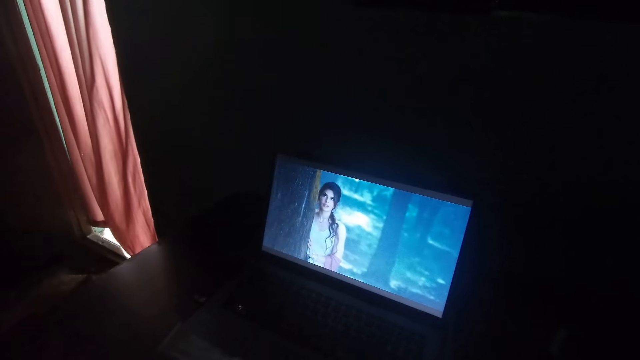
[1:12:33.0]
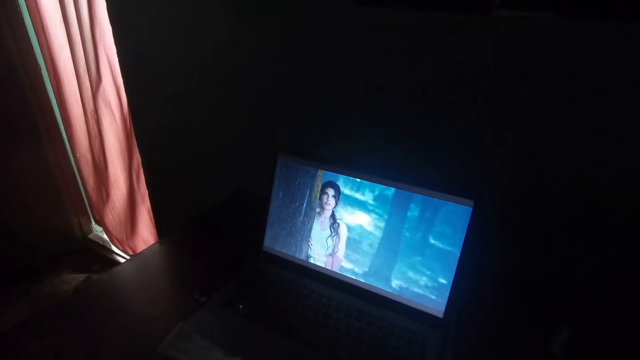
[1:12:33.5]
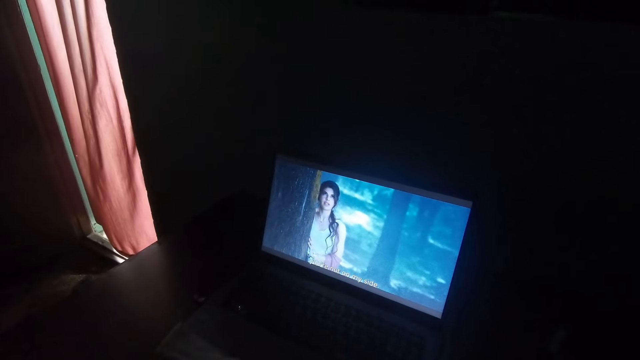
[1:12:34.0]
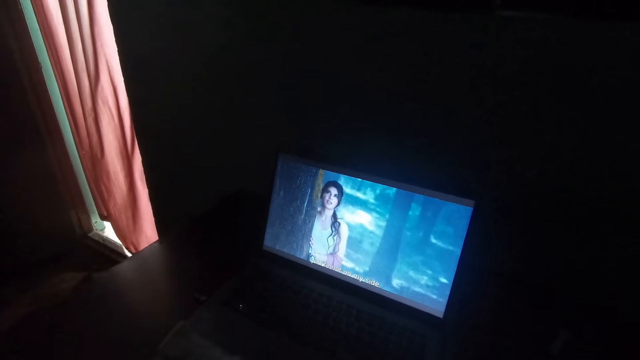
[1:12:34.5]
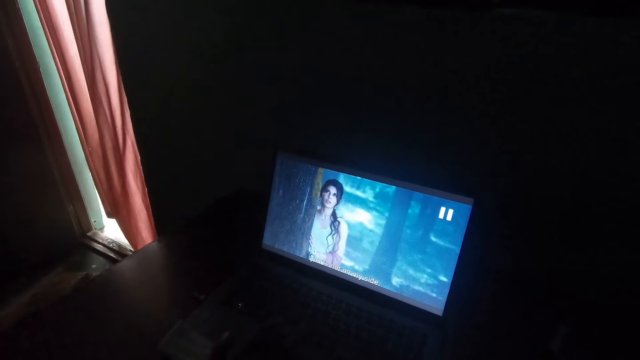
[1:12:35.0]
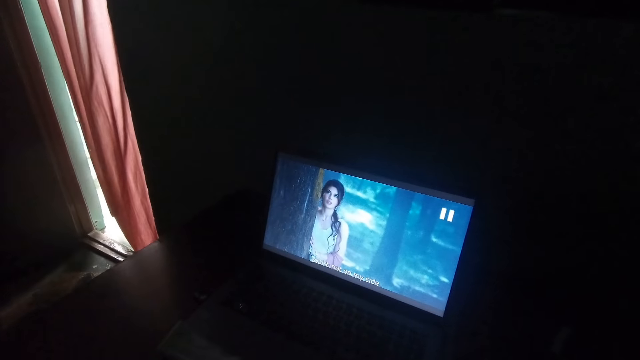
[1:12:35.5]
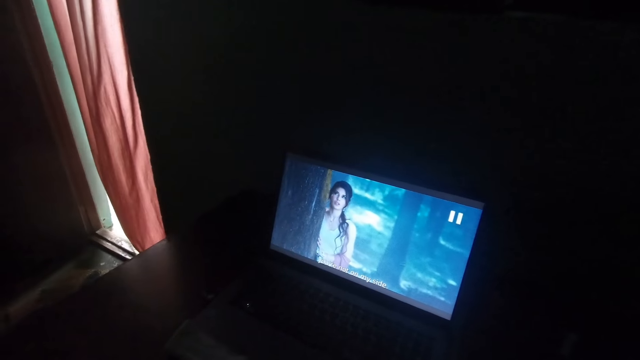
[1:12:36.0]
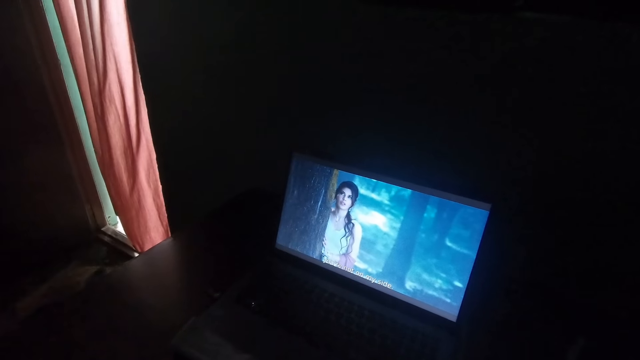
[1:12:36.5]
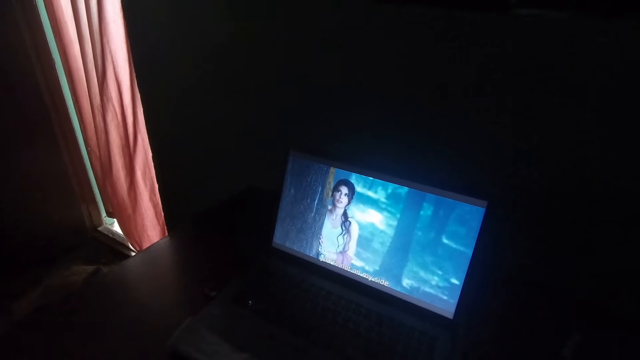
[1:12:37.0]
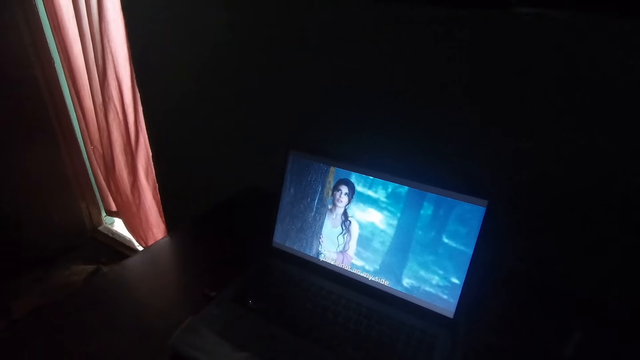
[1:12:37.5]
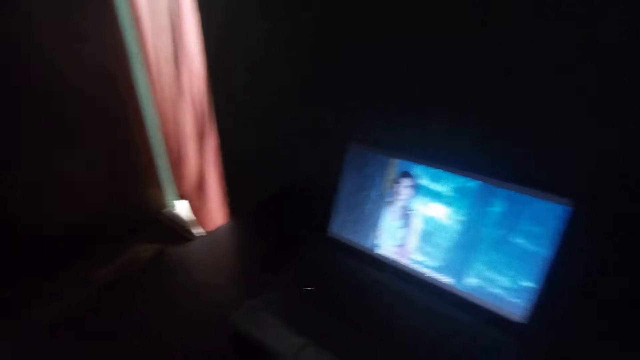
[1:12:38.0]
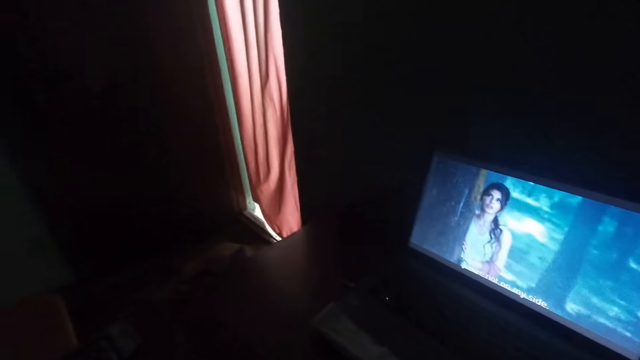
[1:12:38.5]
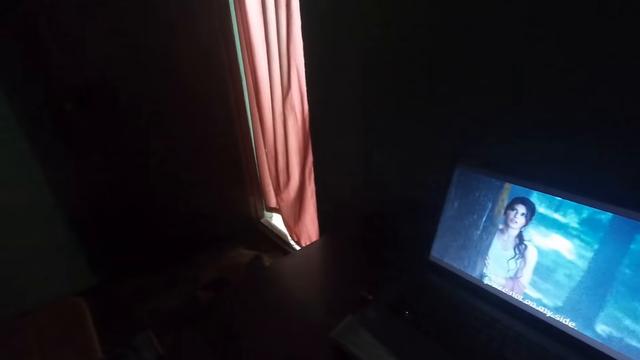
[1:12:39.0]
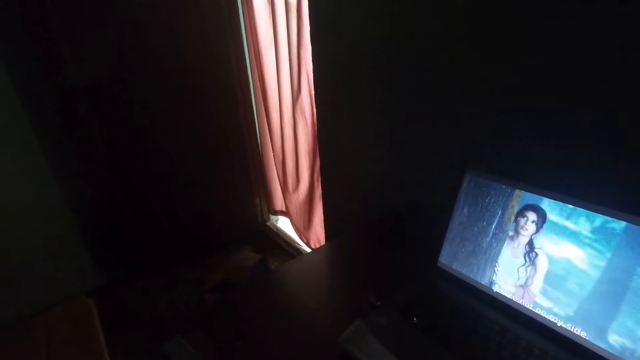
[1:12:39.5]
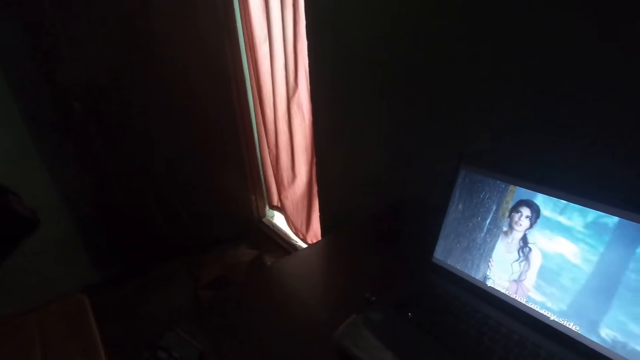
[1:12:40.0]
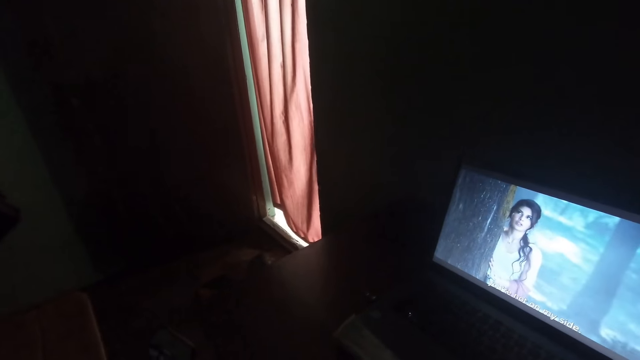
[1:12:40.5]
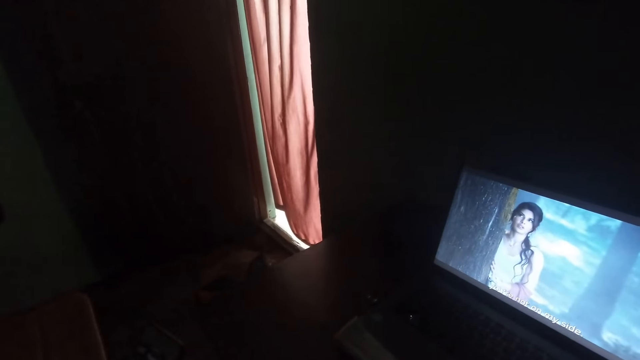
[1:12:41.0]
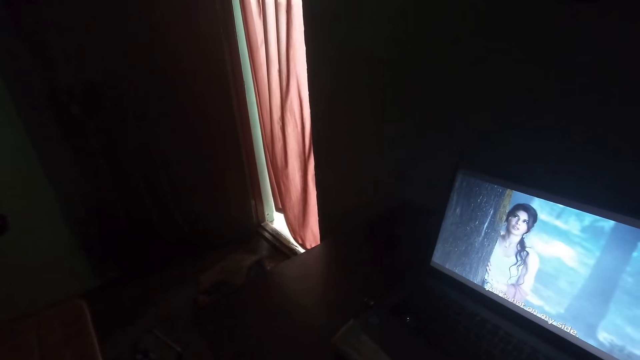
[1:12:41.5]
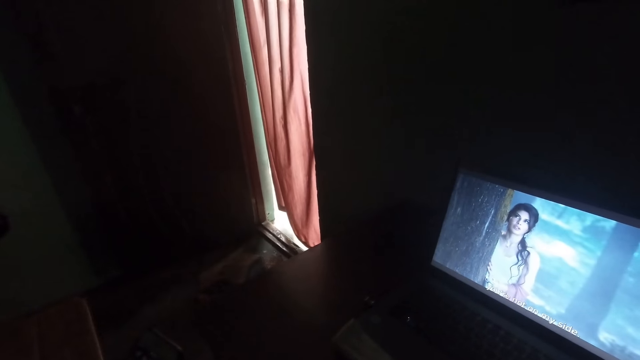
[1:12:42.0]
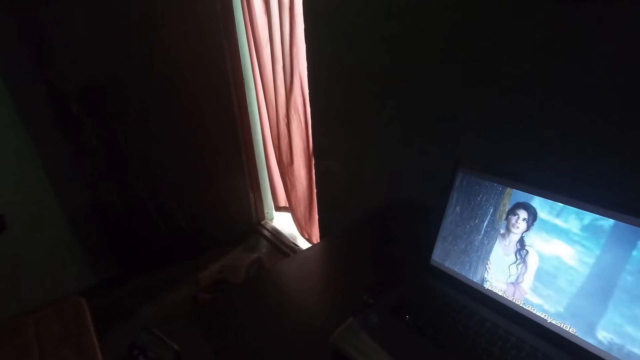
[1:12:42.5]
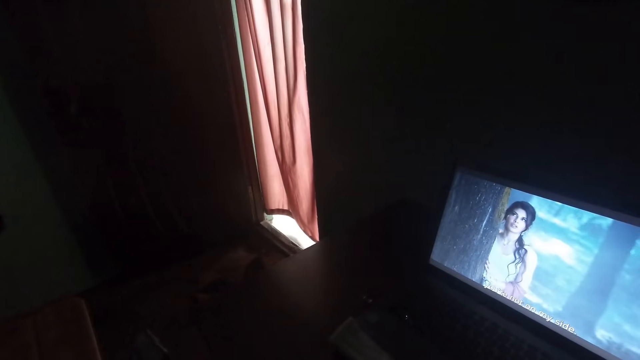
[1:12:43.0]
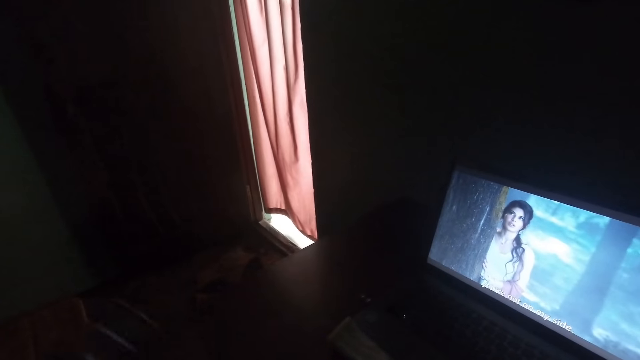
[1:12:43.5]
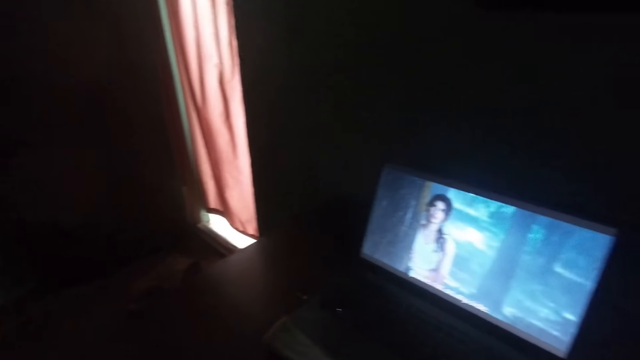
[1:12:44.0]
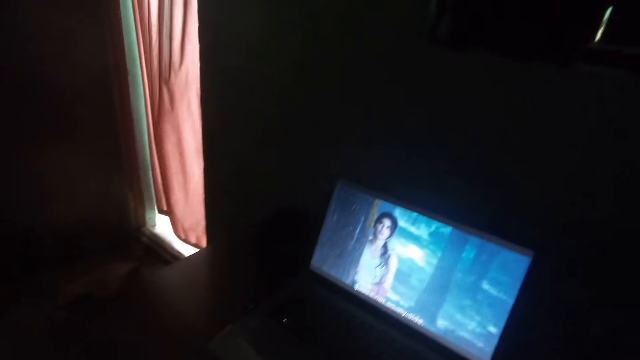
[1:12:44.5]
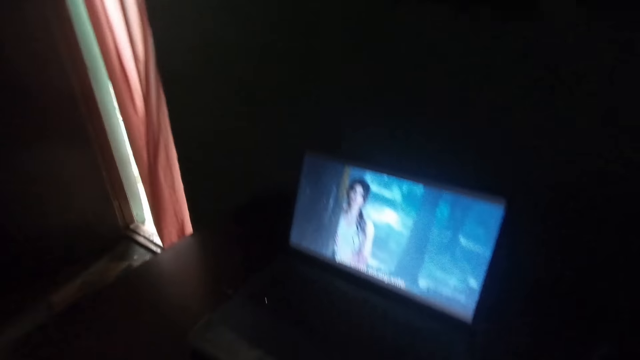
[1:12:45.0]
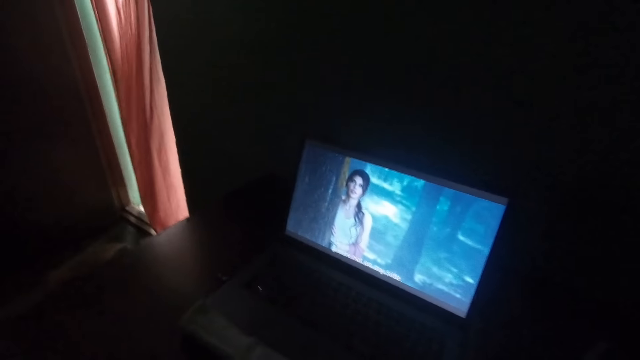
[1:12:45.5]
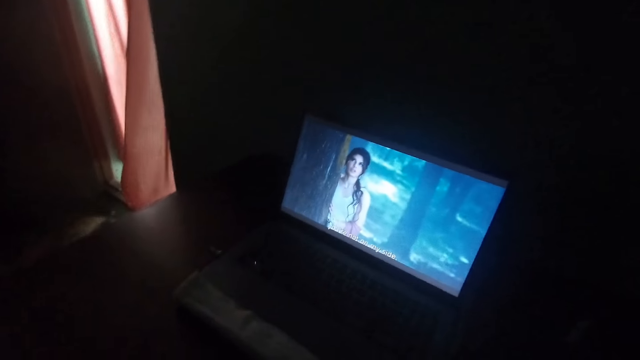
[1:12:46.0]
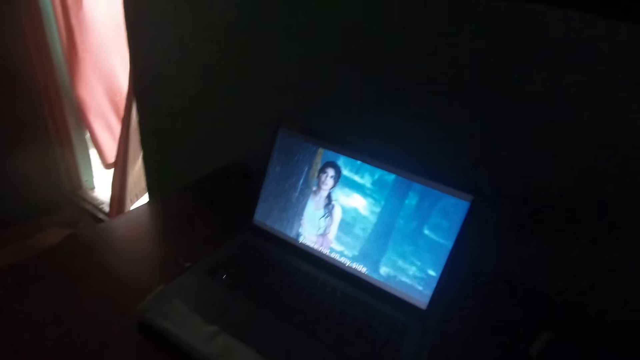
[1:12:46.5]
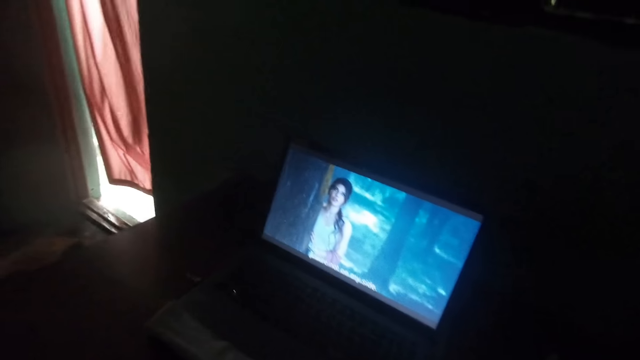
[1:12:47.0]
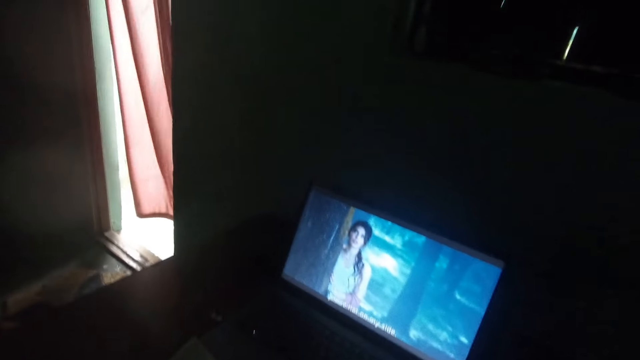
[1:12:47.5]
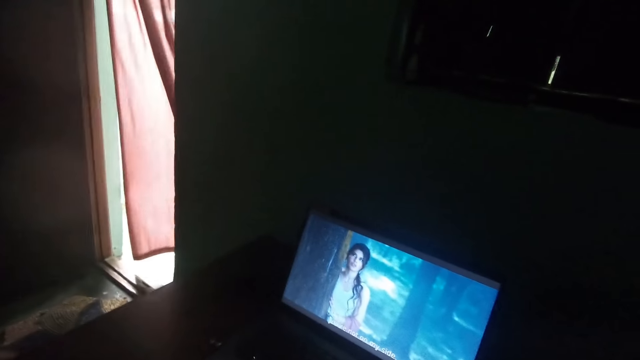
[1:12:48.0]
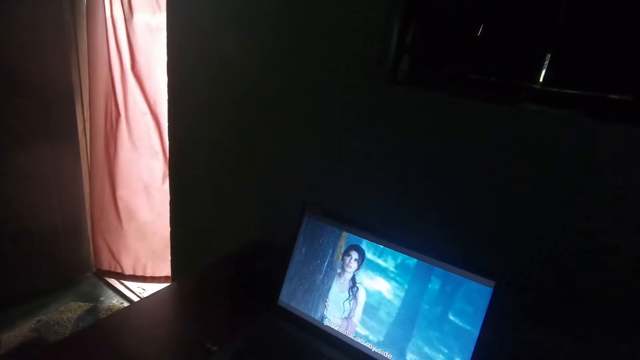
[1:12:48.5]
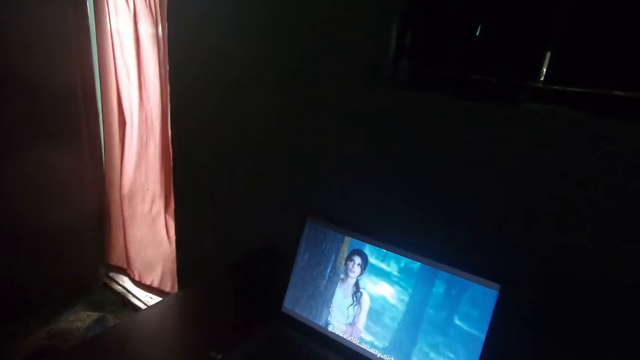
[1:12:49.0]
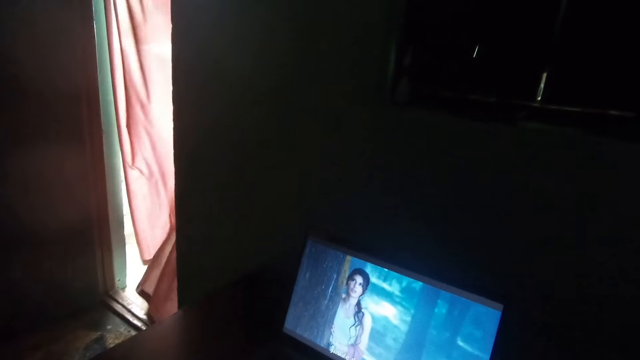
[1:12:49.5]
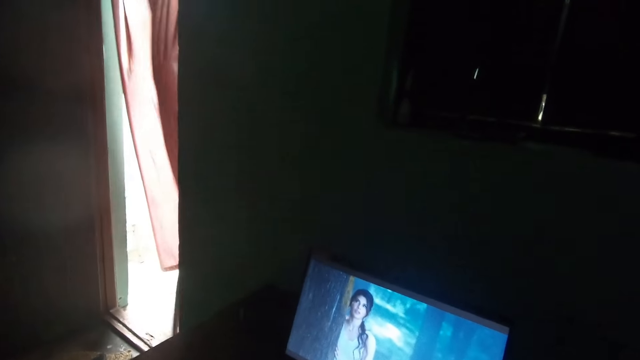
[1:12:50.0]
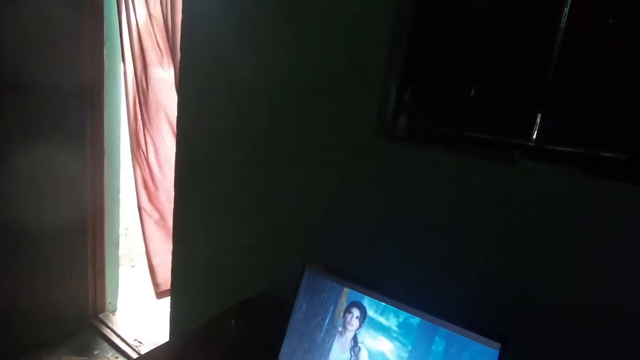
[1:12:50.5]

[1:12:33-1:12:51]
The camera wearer uses the laptop. They pause the movie playing on the television. They look at the laptop. They look around the house. They look at the laptop. They talk.
